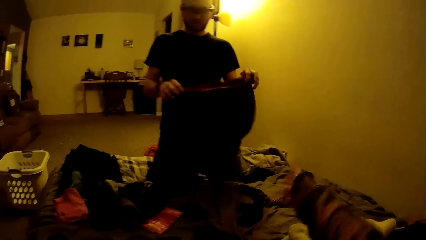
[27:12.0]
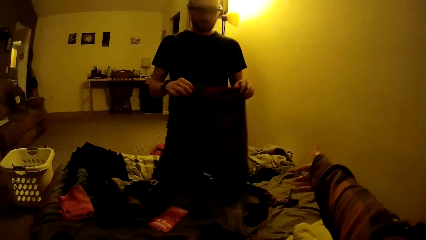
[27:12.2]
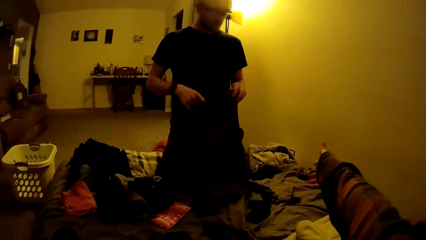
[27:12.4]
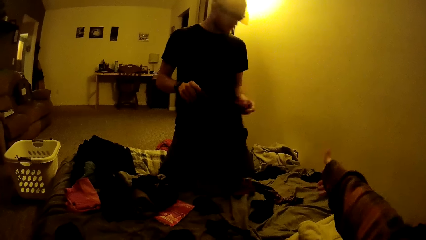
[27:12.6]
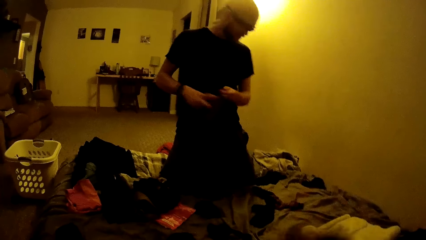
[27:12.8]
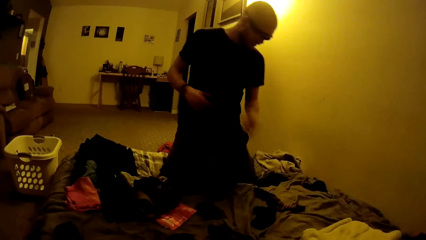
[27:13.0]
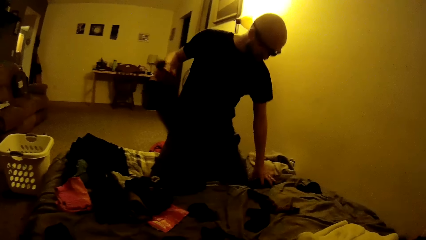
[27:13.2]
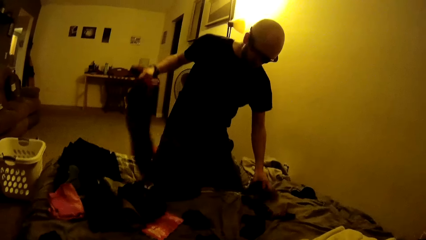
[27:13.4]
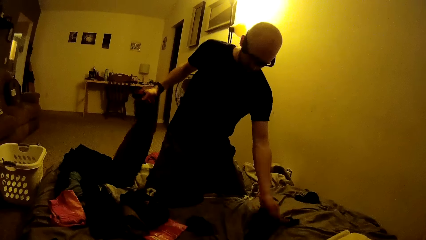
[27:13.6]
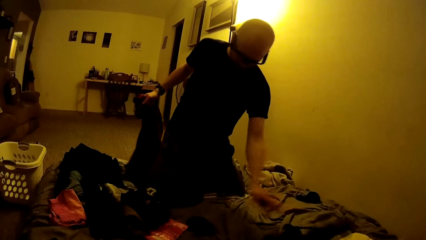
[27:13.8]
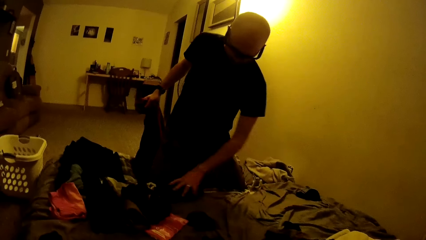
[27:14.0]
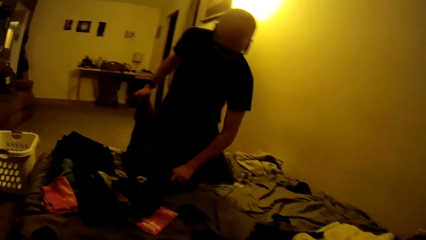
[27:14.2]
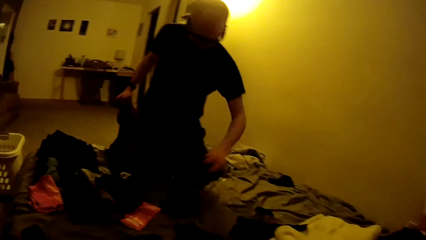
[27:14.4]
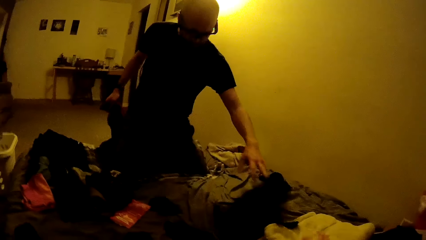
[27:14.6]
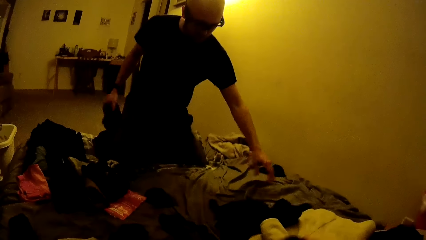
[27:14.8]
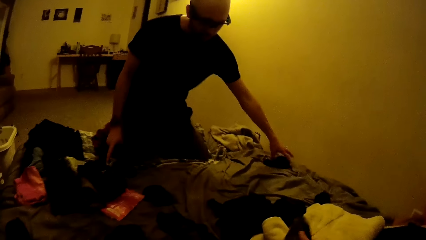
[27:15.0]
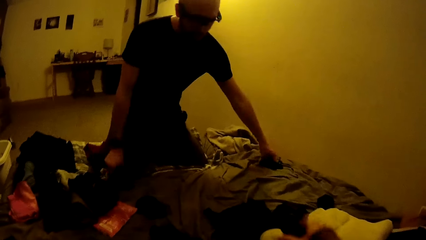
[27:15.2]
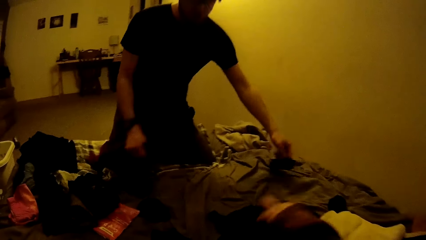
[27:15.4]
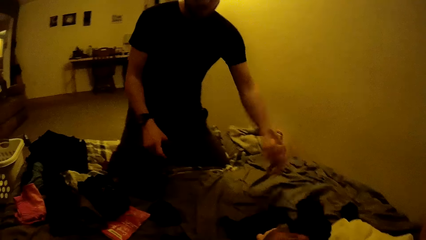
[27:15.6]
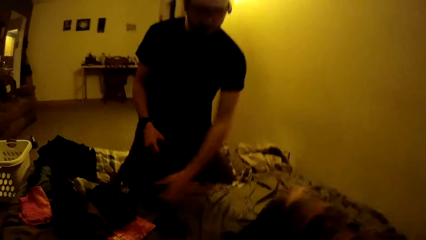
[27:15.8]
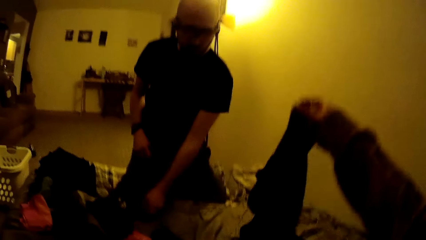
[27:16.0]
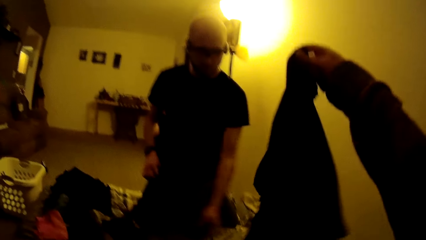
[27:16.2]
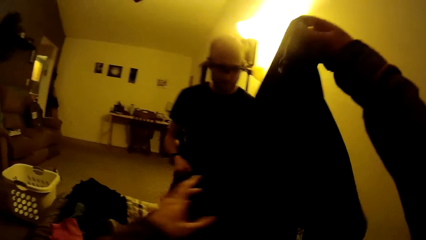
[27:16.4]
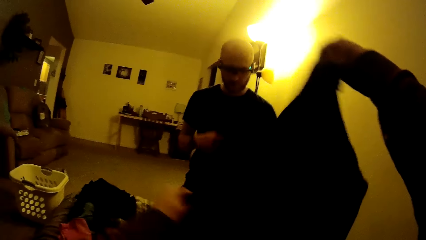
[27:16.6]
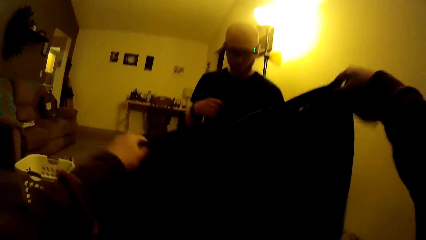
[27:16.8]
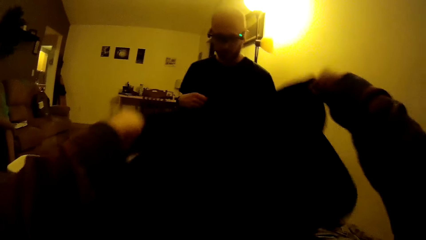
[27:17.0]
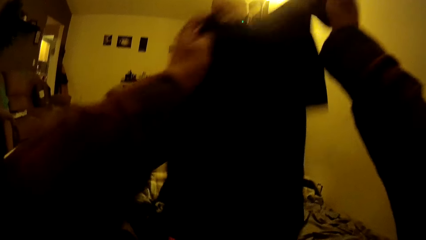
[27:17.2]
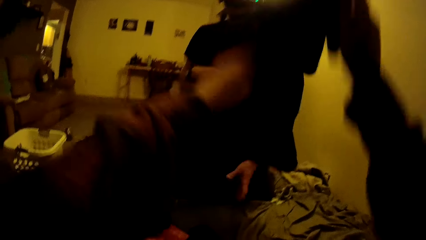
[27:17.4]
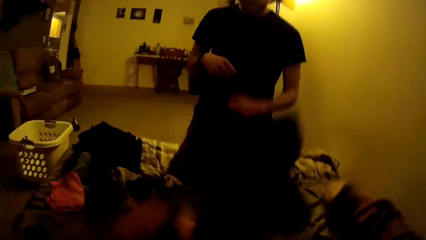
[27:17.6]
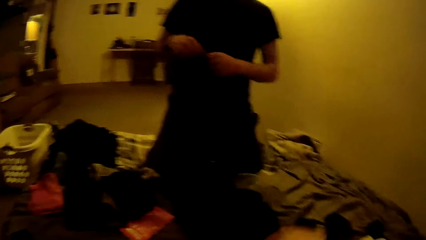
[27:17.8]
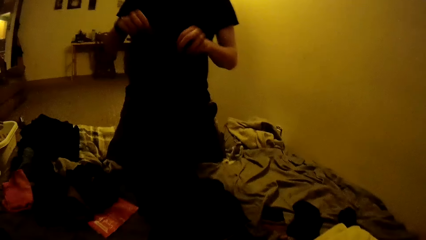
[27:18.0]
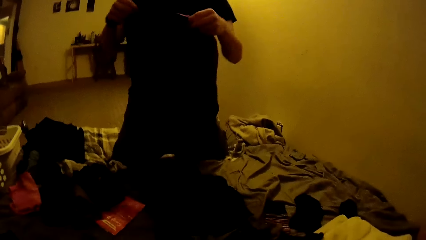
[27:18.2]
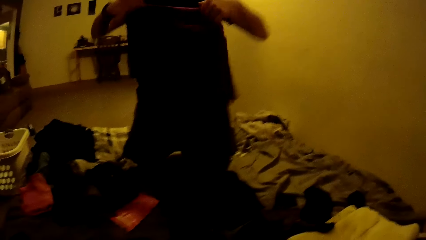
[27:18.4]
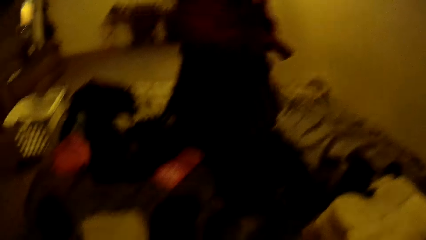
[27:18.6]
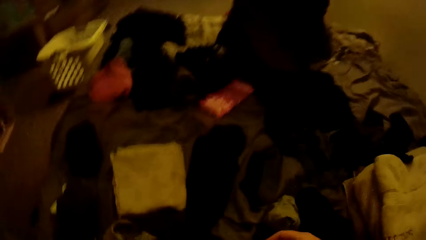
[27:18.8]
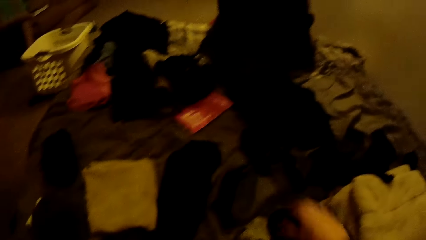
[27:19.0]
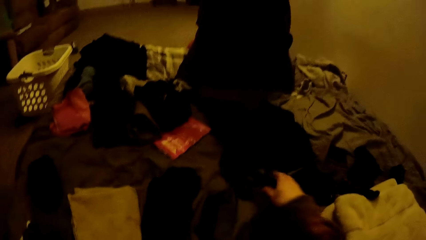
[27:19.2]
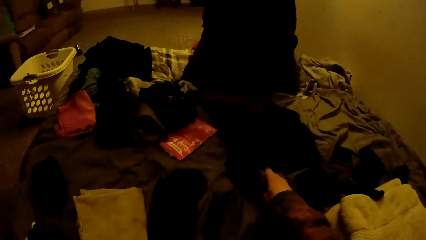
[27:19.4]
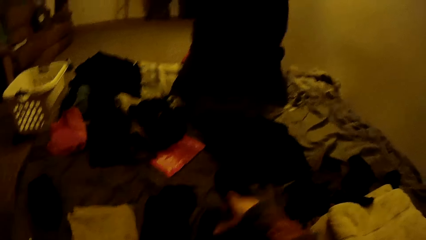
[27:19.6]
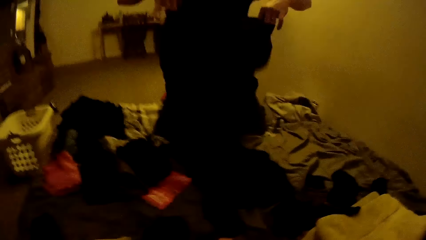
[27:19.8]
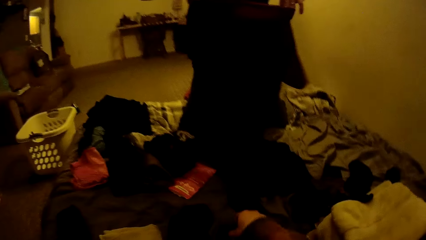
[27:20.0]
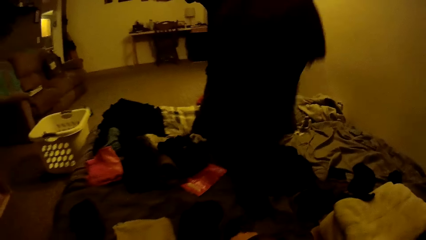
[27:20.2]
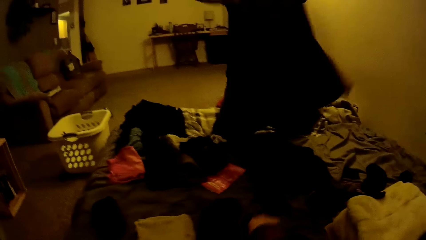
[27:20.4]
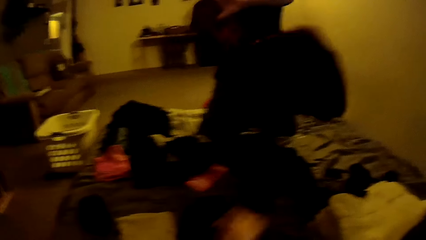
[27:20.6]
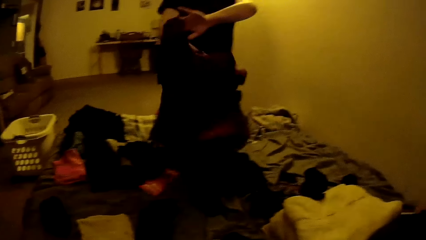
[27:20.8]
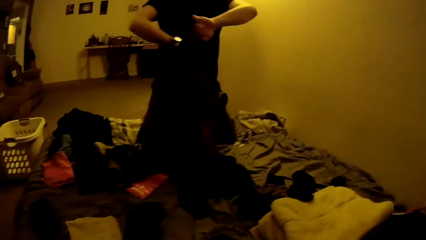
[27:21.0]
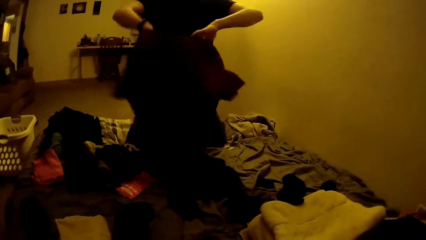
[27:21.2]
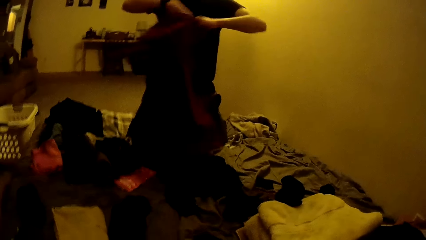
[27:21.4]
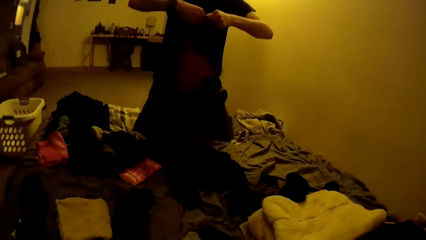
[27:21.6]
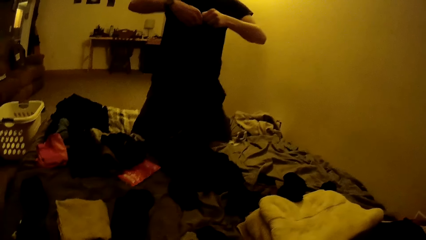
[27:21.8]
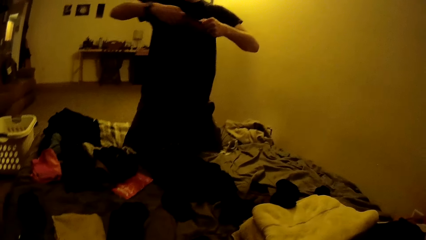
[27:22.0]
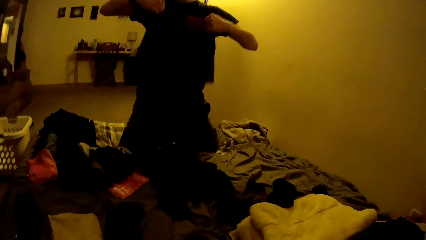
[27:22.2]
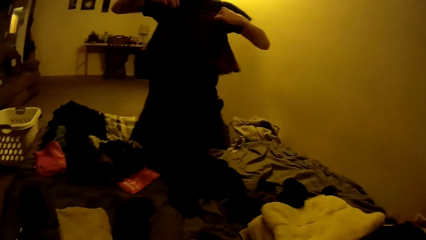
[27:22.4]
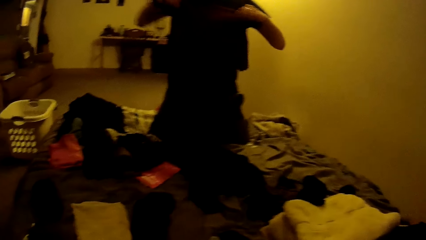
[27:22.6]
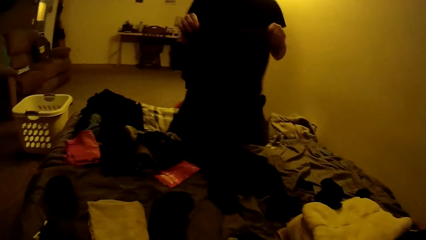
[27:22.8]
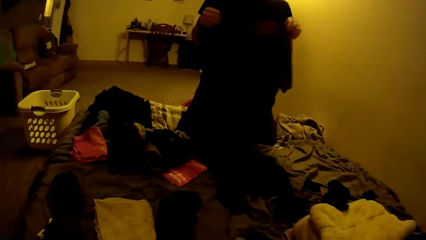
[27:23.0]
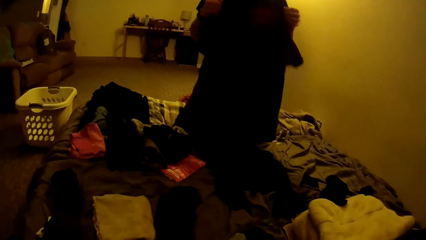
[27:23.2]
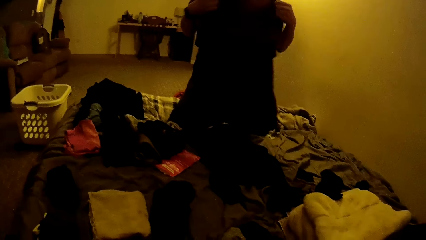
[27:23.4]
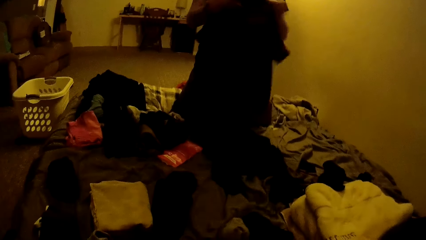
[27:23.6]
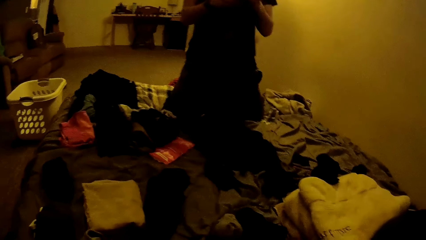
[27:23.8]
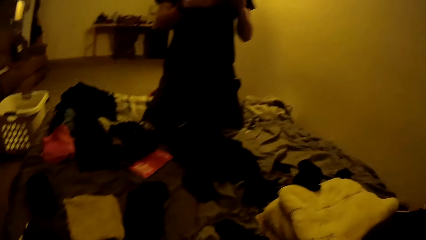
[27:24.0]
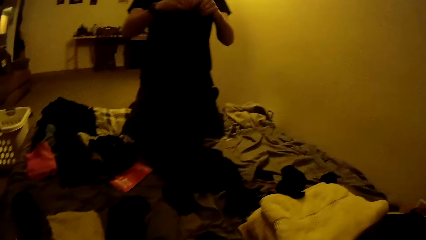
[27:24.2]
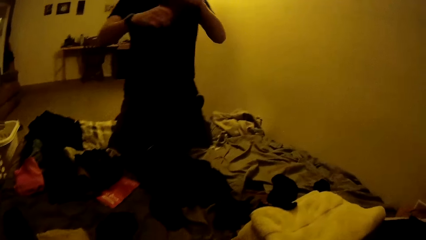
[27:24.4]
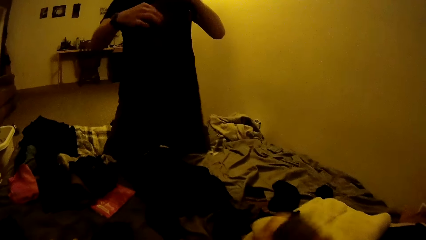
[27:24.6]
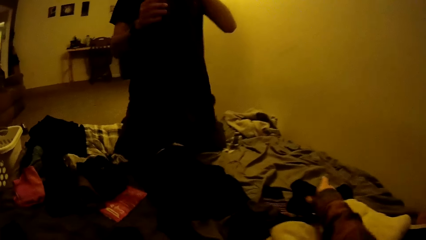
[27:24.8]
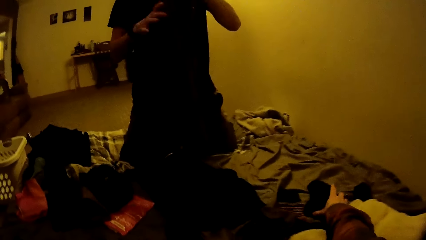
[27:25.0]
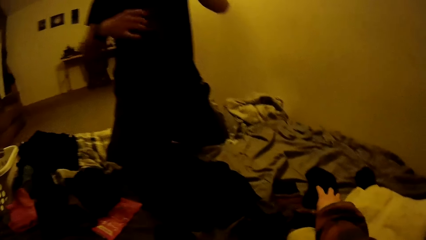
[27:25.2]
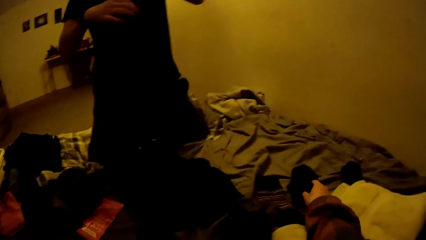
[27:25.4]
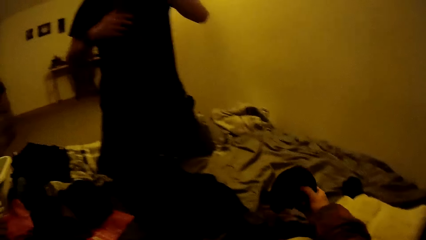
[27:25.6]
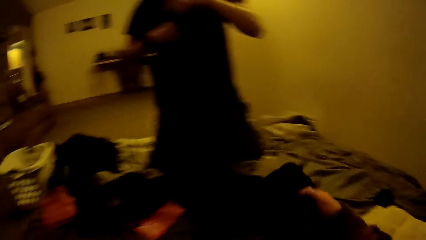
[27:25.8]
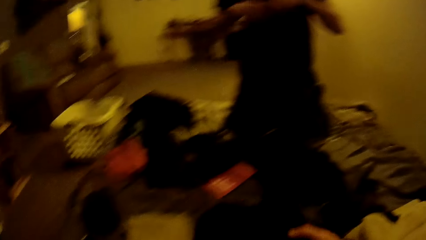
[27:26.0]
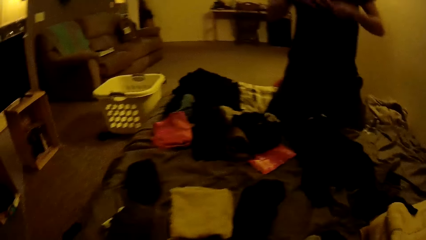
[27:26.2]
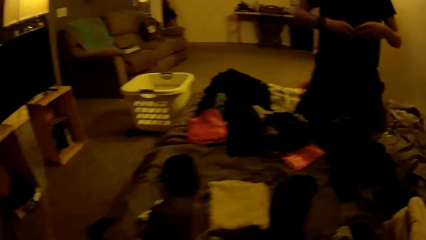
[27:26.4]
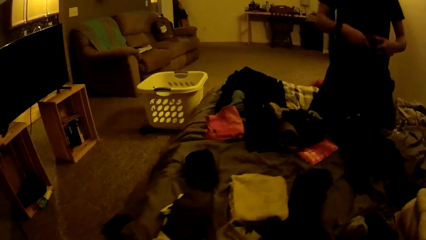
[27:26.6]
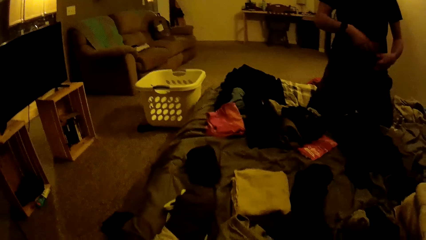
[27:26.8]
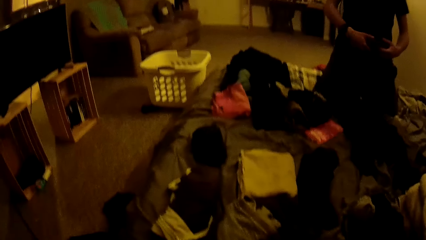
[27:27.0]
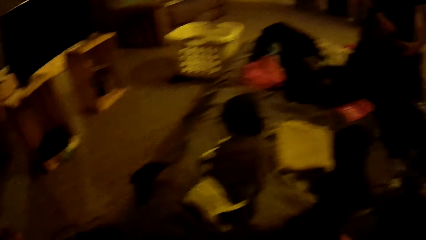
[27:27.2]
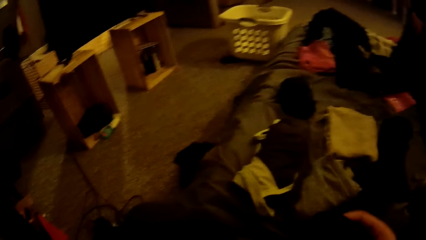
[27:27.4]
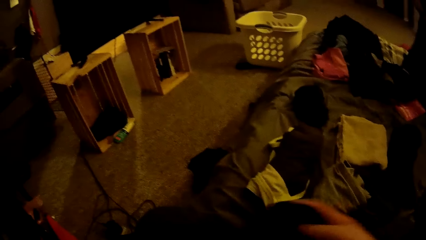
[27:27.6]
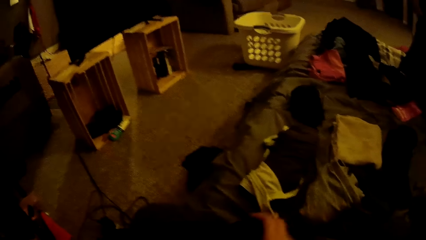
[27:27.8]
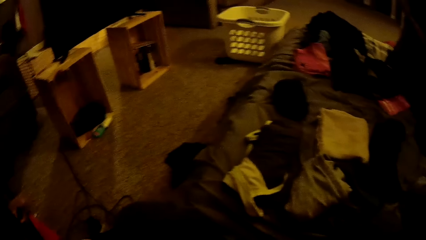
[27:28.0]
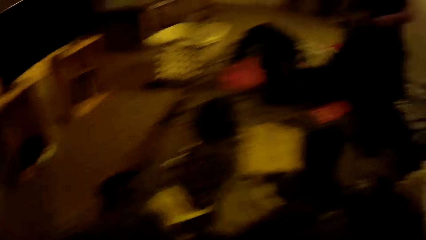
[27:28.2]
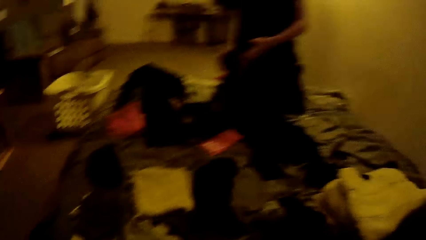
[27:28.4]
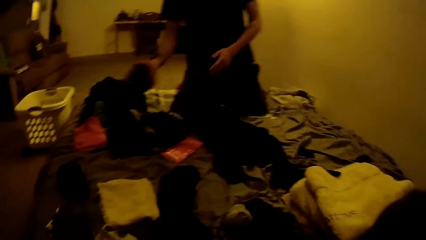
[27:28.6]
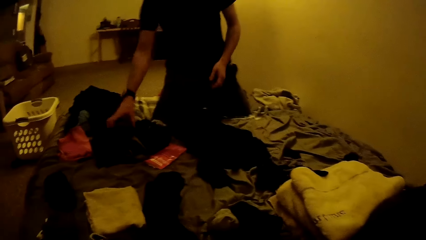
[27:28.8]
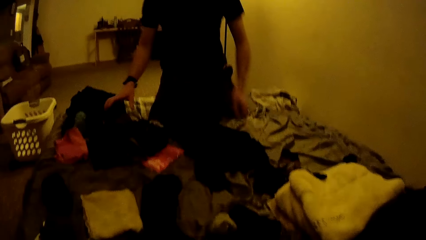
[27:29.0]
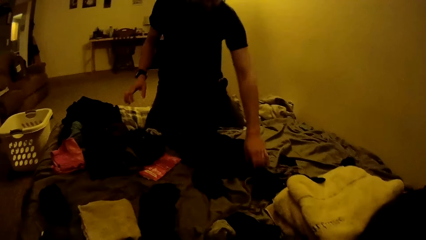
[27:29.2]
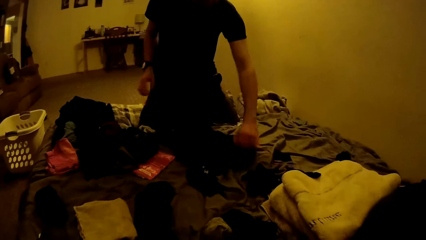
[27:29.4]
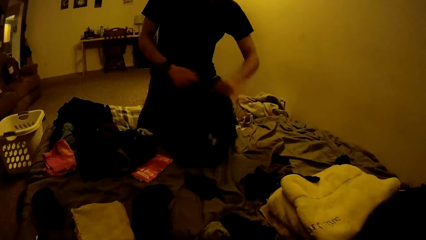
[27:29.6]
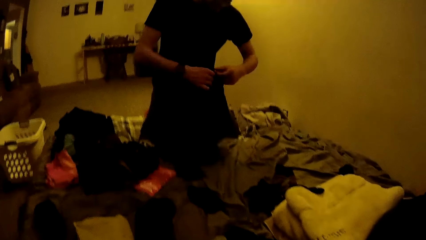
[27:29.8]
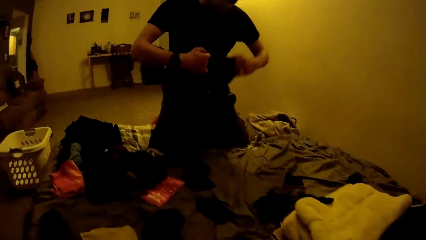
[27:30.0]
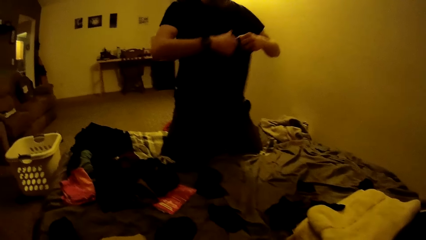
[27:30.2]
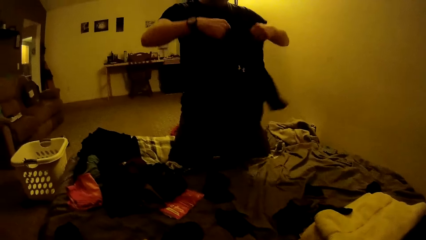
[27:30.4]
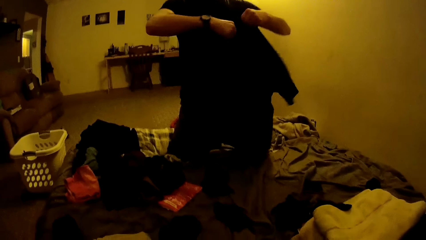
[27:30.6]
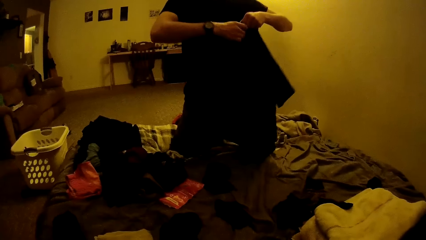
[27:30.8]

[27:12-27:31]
A man pushes the pairs of socks on the bed with his left hand. The man passes a pair of socks on the bed to the camera wearer with his left hand. The man moves a black cloth on the bed with his right hand. The camera wearer picks up the black cloth from the bed with her right hand. She converses with the man. The man moves the black cloth on the bed with his left hand. The camera wearer holds the black cloth with both hands. She drops the black cloth on the bed with both hands. The man folds the wine cloth with both hands. The camera wearer picks up a black sock from the bed with her right hand. She picks up a black sock from the bed with her right hand again. The man converses with the camera wearer. The man folds cloths. The camera wearer picks up the black cloth from the bed with her right hand. She drops the black cloth on the bed with her right hand. The man drops the wine cloth on a heap of cloths on the bed with his right hand. The man picks up the black cloth from the bed with his left hand and holds the black cloth with both hands.
